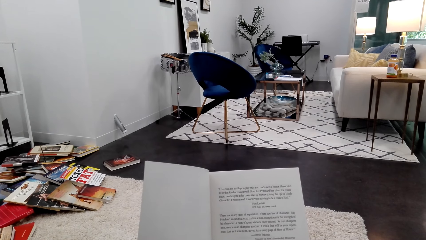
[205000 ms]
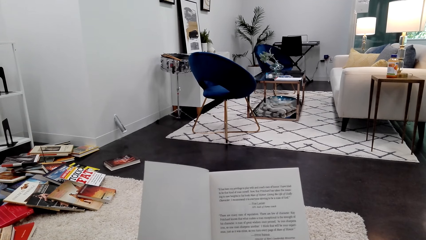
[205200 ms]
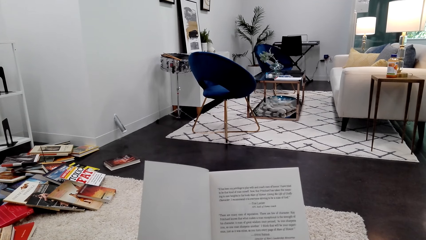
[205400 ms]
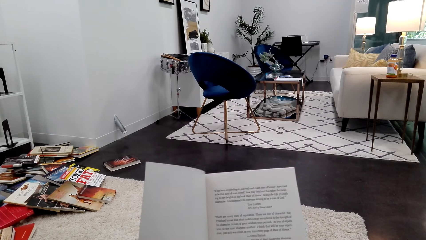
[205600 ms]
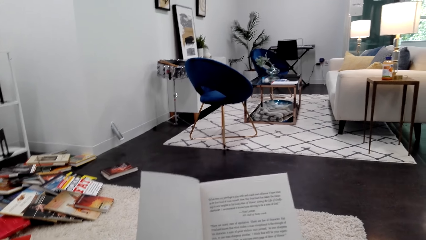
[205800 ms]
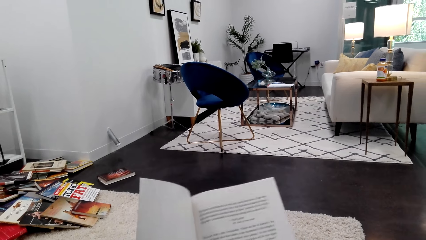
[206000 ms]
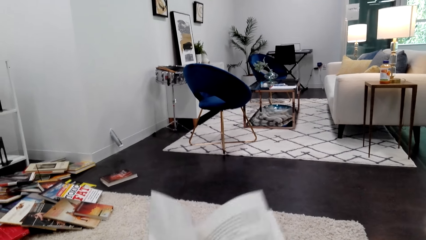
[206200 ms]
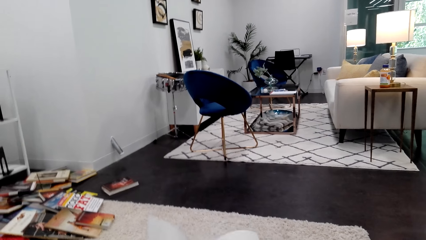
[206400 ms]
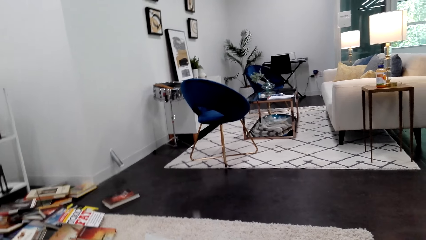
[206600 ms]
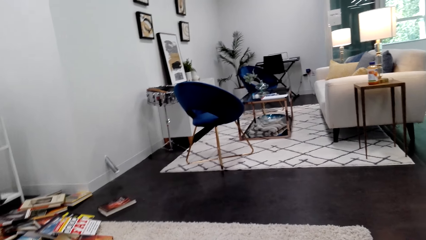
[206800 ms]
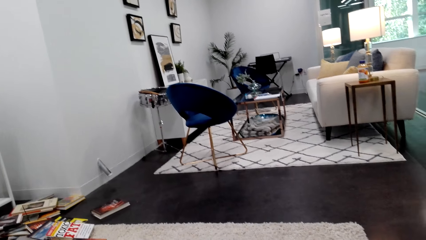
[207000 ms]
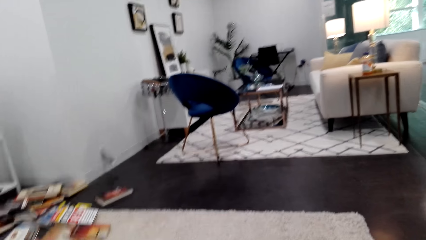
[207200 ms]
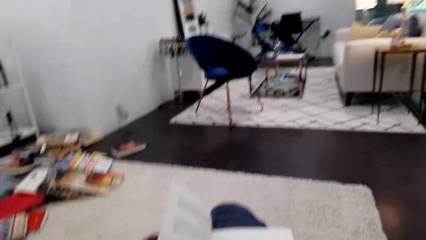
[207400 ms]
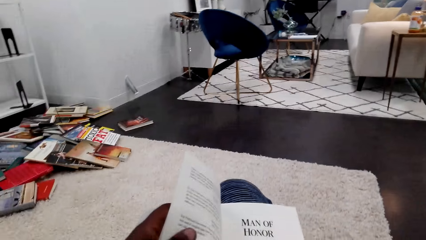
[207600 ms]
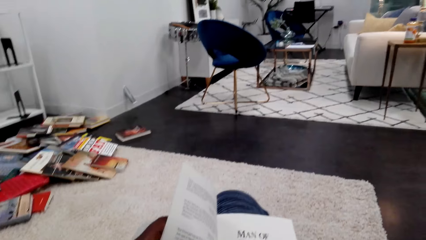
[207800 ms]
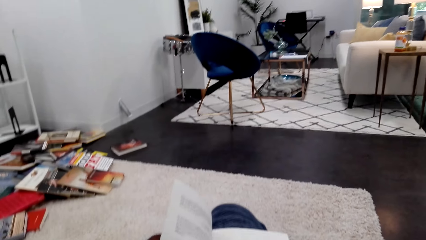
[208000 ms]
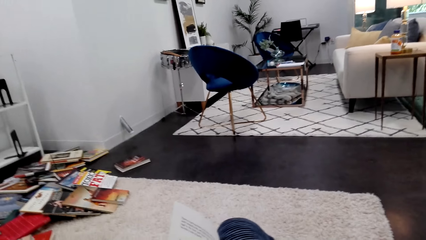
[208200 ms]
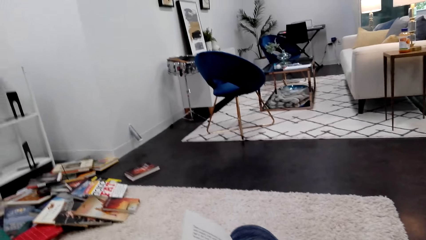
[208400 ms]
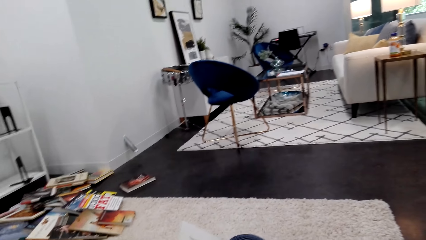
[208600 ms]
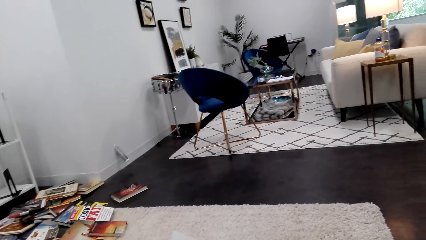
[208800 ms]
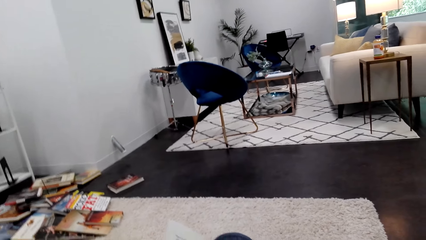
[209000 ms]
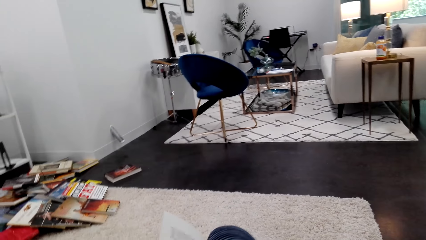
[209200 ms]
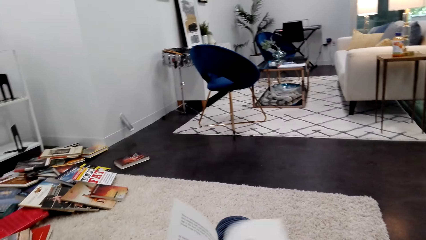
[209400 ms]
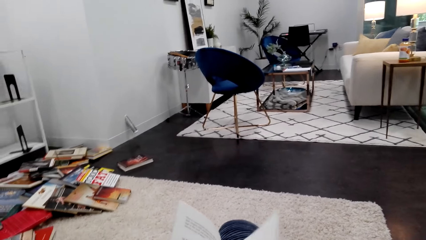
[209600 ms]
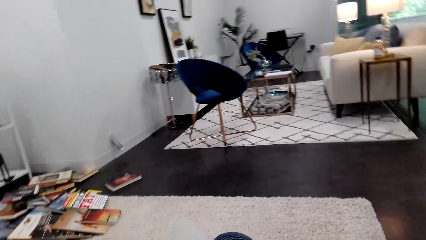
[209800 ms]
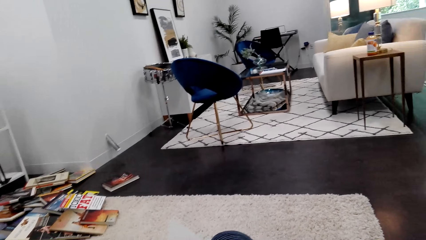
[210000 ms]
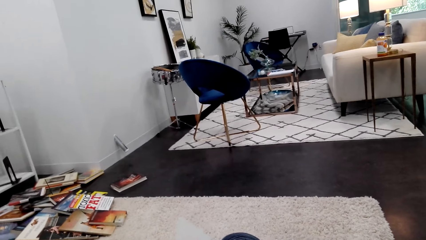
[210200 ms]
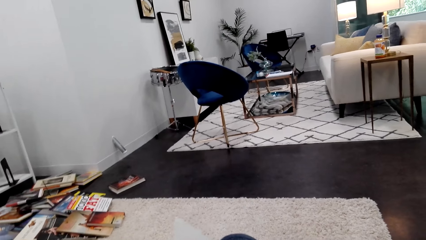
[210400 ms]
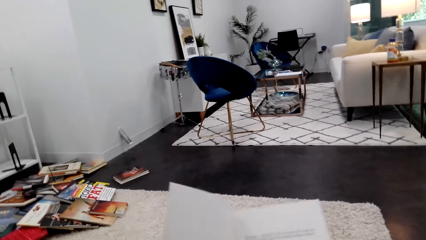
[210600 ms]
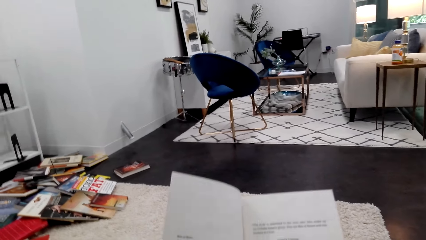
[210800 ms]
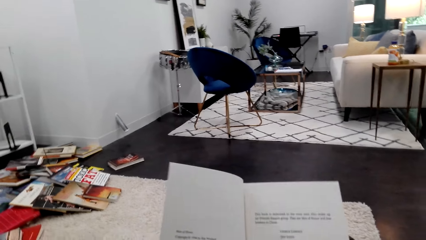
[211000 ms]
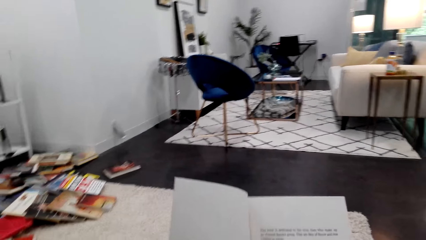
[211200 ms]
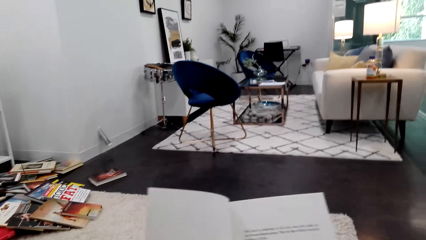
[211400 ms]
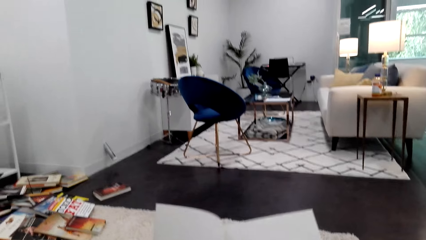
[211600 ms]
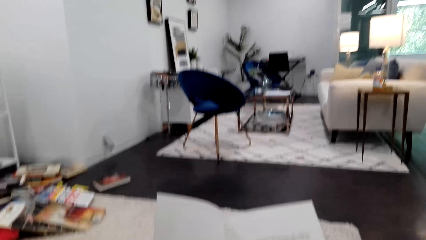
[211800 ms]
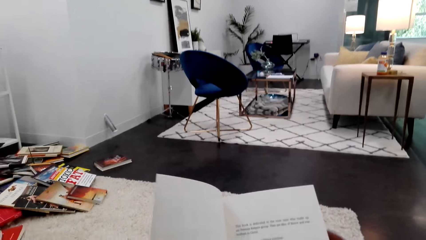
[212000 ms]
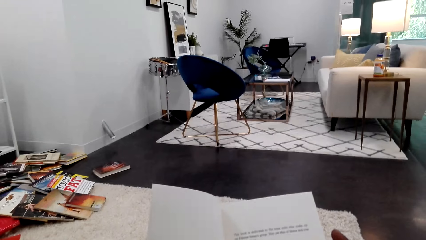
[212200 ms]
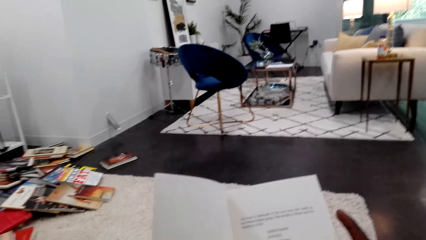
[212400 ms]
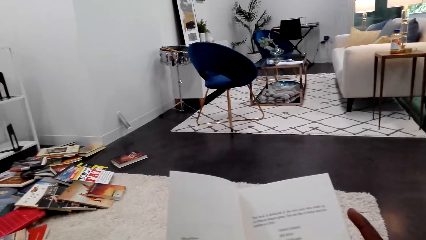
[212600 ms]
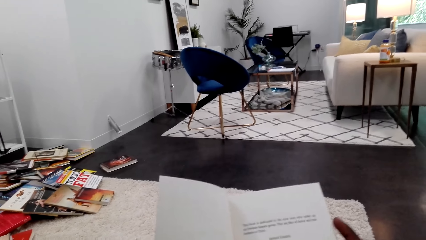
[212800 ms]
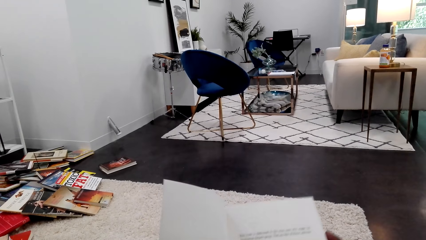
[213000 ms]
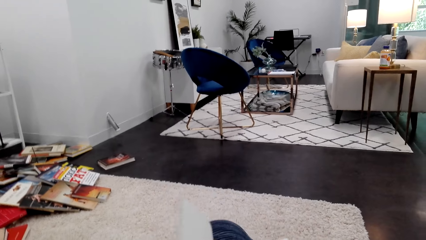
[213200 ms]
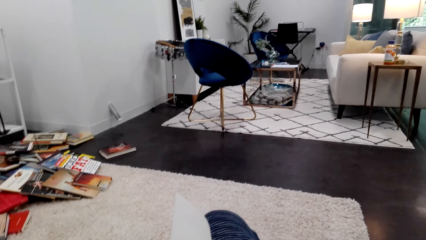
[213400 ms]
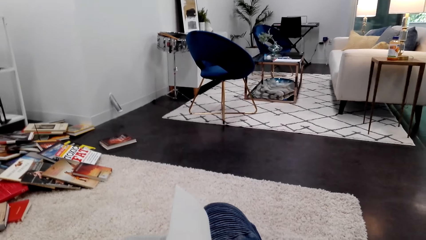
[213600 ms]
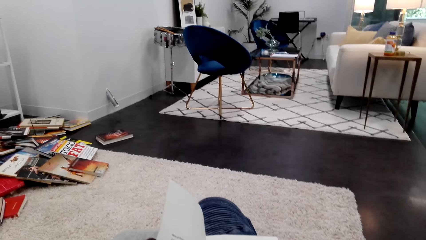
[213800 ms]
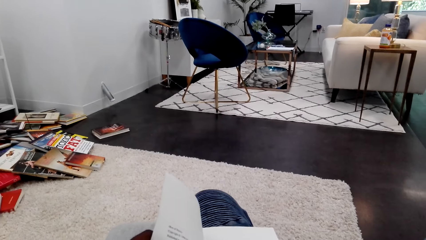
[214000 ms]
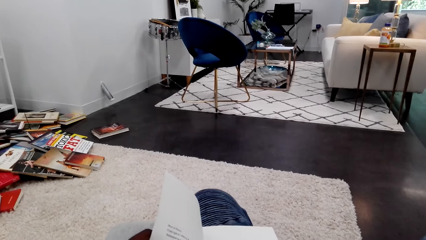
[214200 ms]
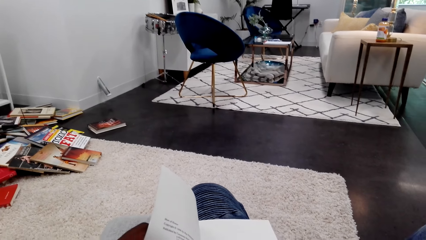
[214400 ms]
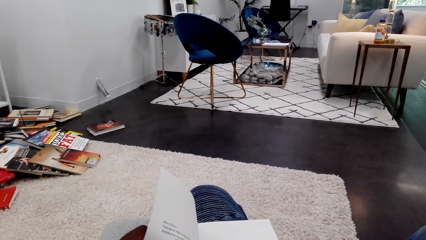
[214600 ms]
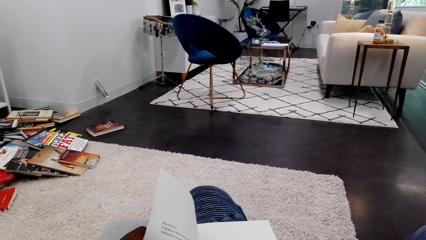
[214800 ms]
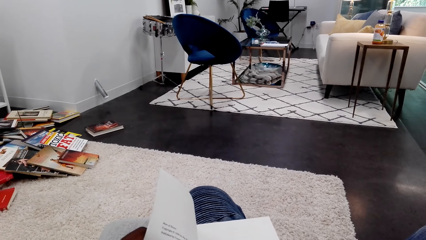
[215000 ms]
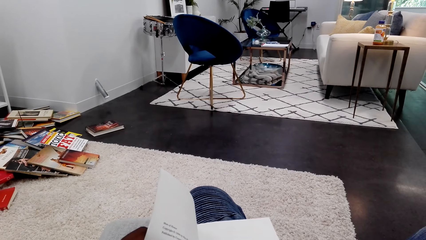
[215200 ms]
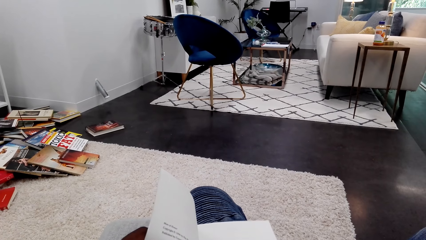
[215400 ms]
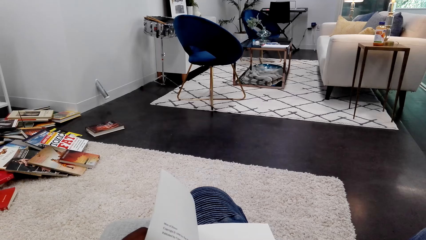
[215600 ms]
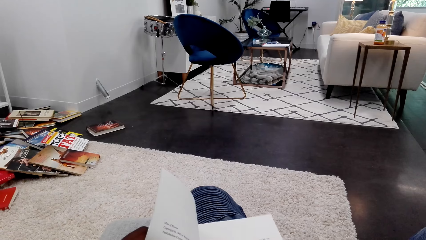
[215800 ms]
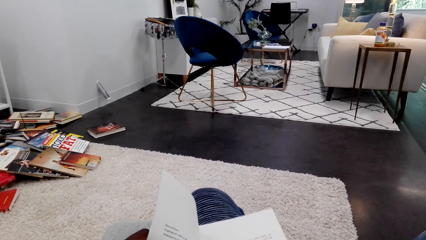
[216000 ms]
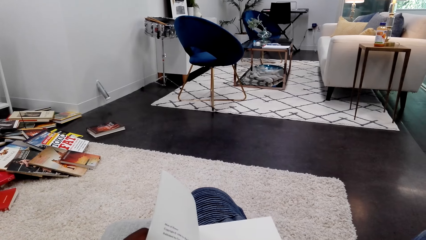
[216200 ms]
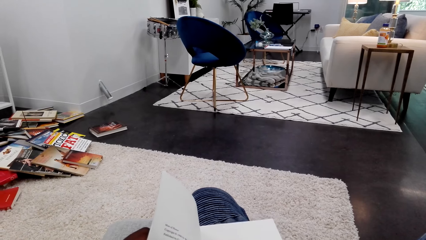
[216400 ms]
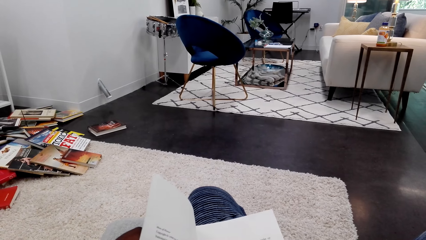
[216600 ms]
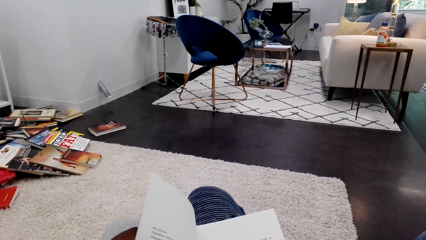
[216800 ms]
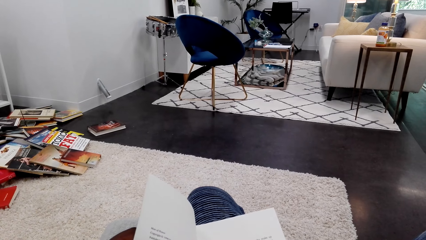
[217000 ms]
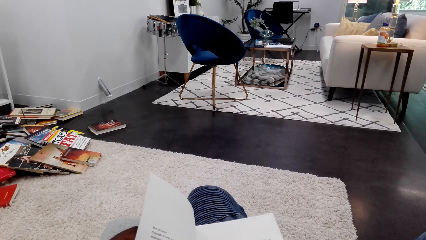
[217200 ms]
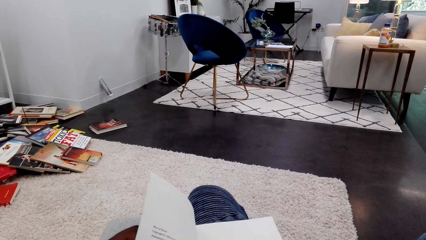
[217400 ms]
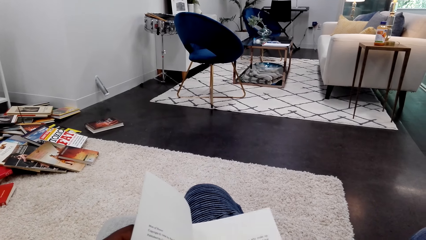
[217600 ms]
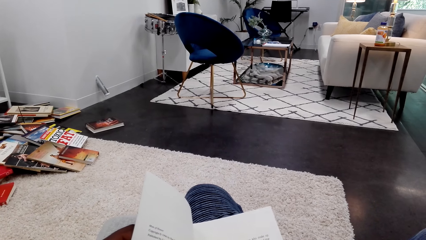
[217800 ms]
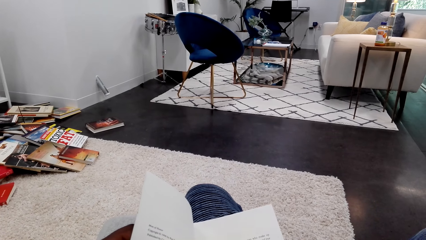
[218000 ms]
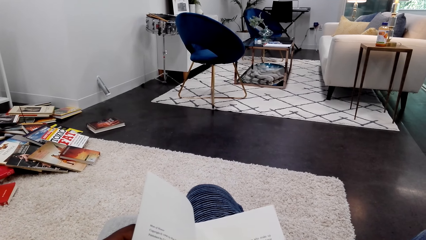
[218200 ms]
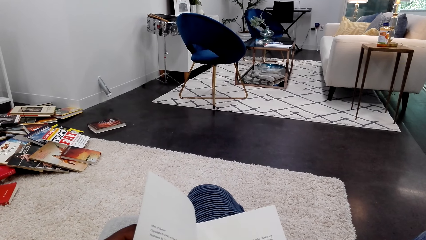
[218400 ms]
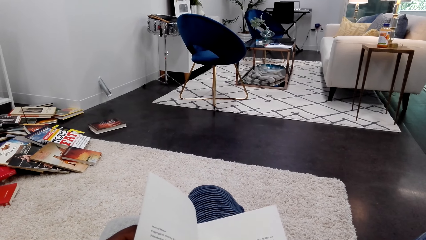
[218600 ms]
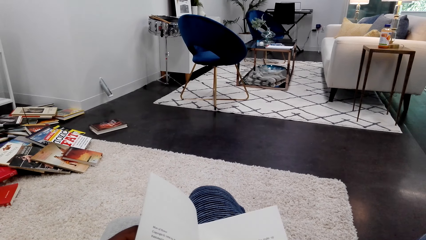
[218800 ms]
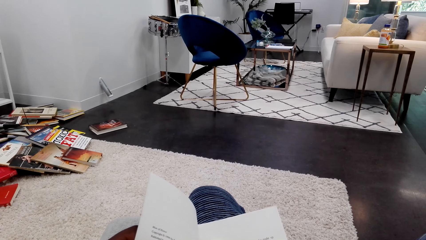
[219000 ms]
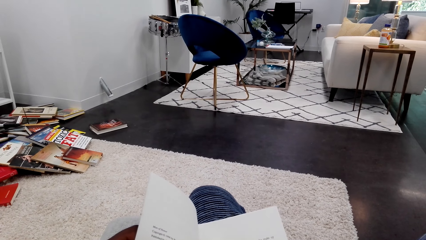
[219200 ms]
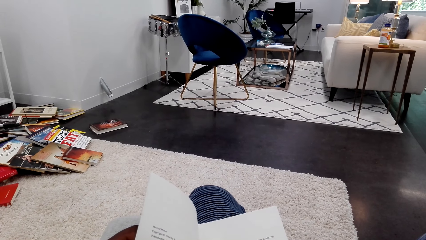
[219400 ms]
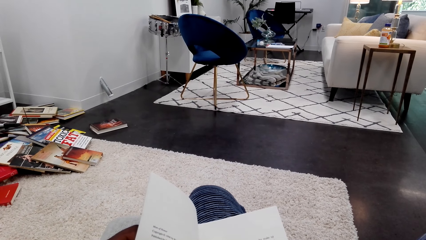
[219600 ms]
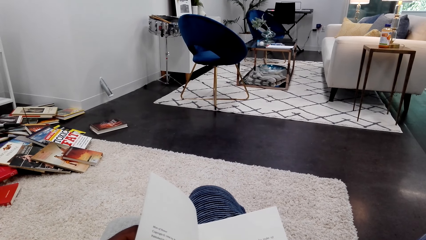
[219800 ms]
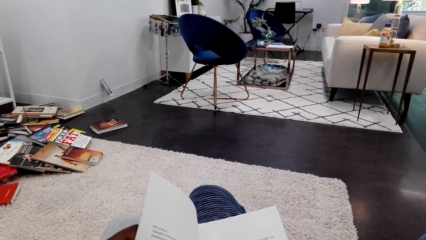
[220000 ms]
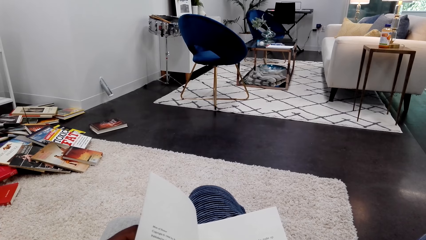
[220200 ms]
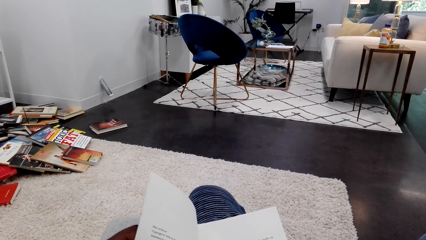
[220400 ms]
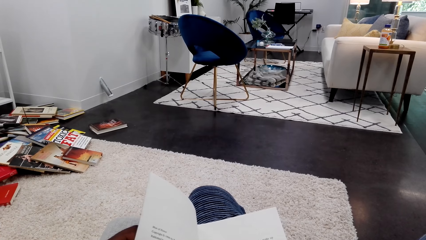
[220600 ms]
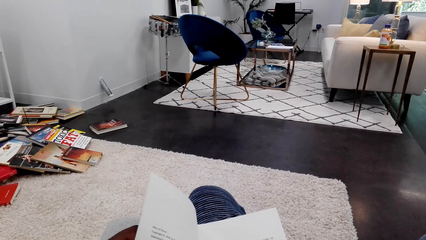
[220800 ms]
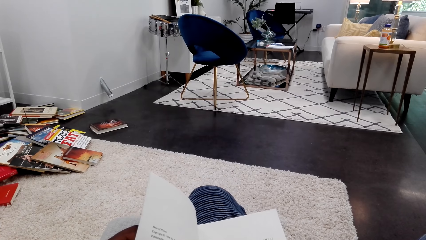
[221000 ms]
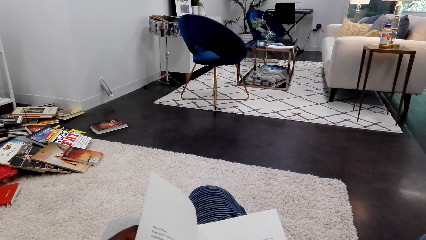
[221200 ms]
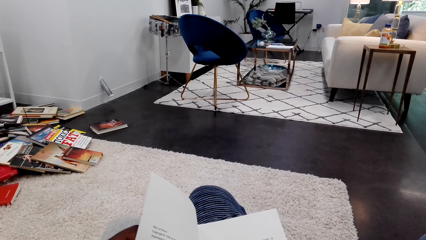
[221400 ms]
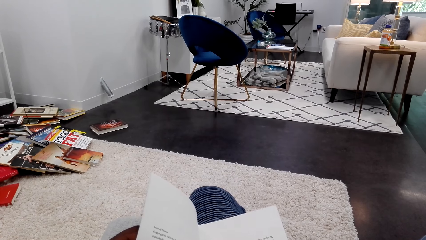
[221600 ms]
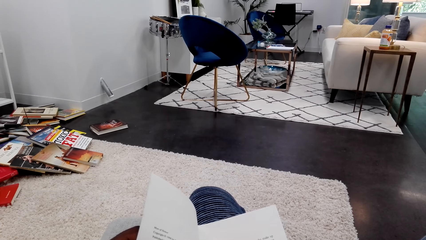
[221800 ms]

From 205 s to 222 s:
The camera wearer peruses a book. They turn the page. They read the book. They peruse the book. They read the book.
